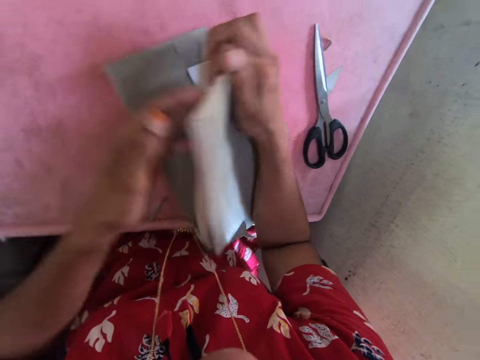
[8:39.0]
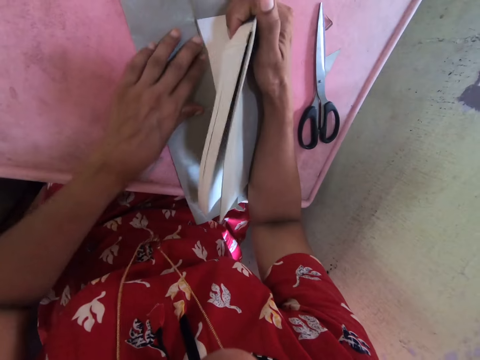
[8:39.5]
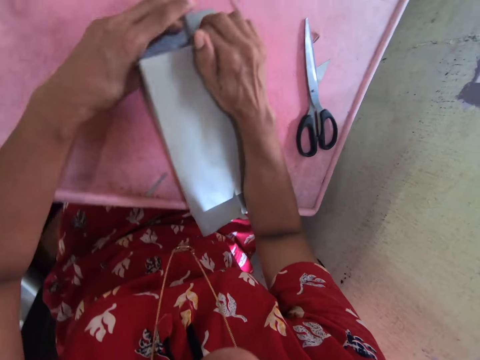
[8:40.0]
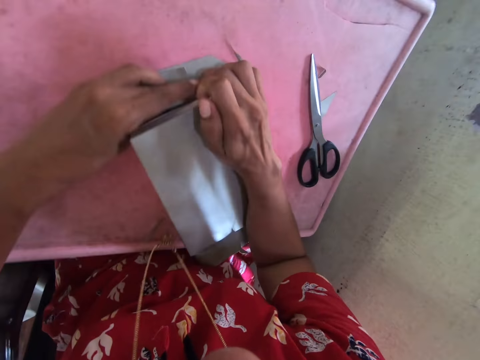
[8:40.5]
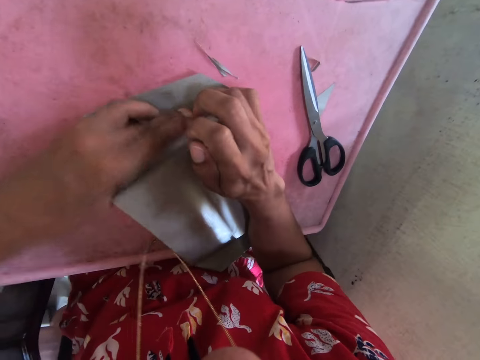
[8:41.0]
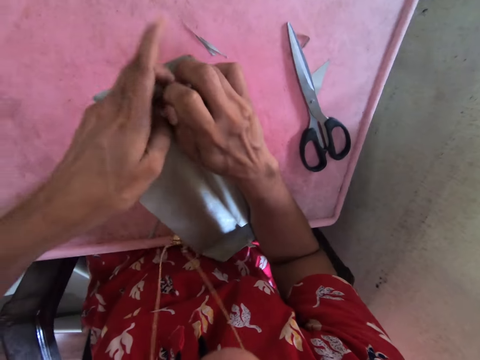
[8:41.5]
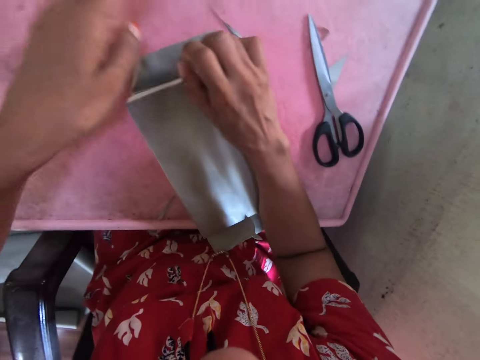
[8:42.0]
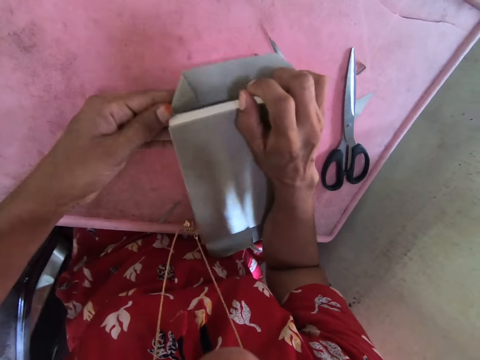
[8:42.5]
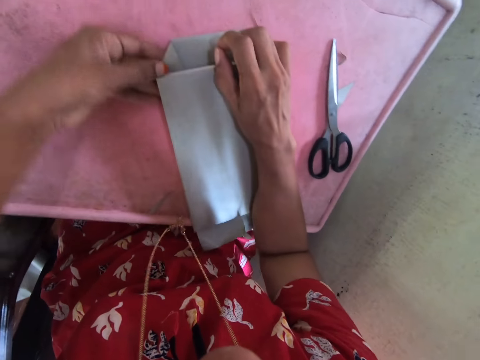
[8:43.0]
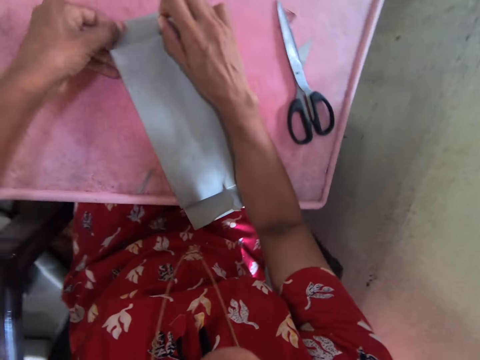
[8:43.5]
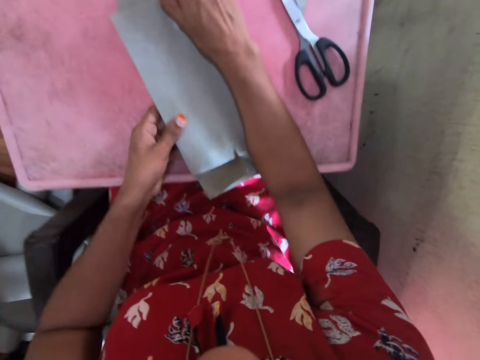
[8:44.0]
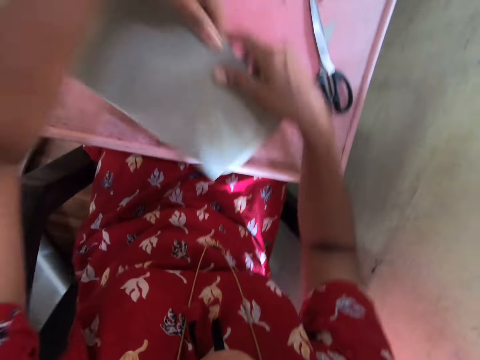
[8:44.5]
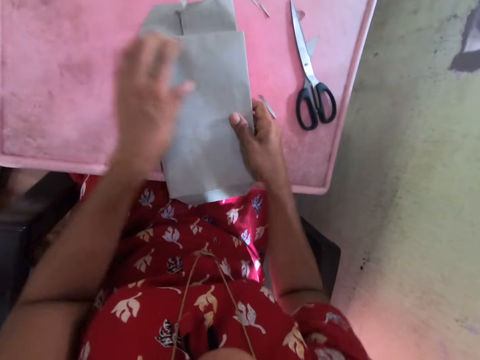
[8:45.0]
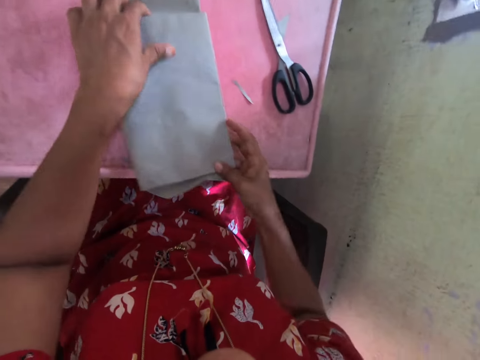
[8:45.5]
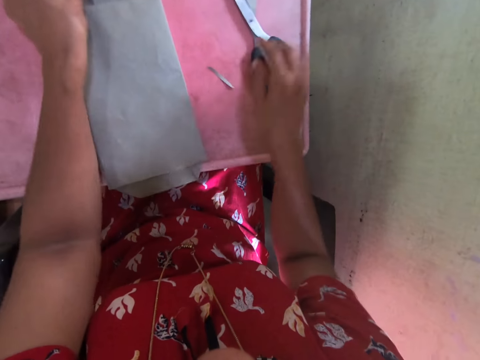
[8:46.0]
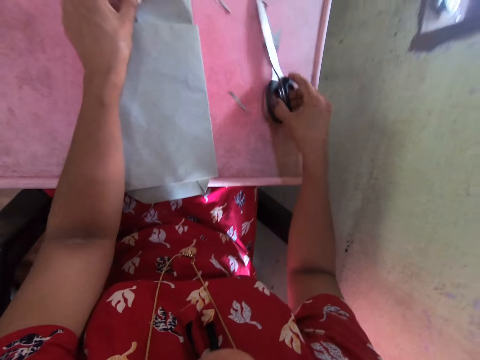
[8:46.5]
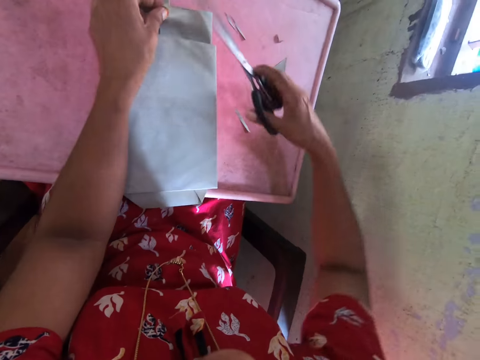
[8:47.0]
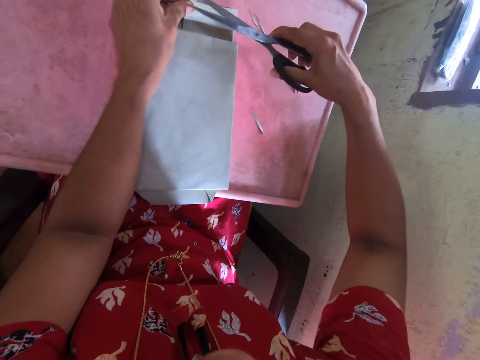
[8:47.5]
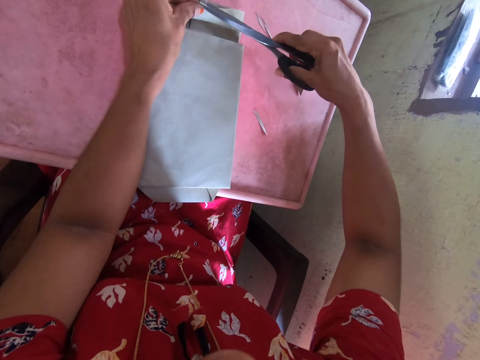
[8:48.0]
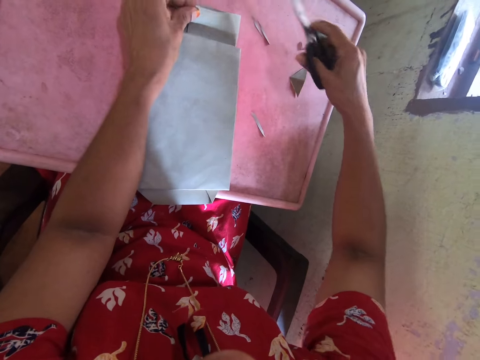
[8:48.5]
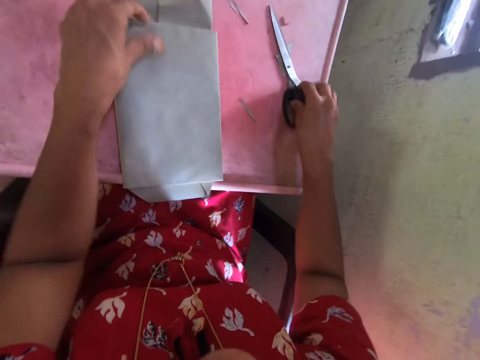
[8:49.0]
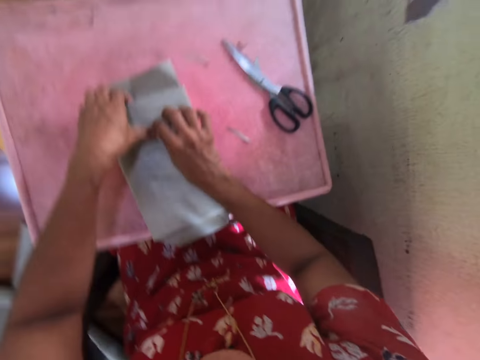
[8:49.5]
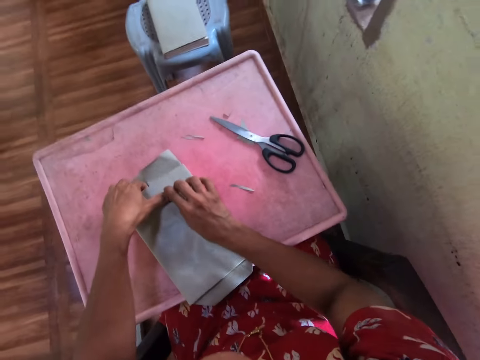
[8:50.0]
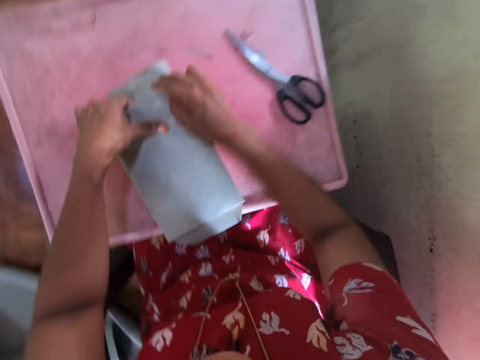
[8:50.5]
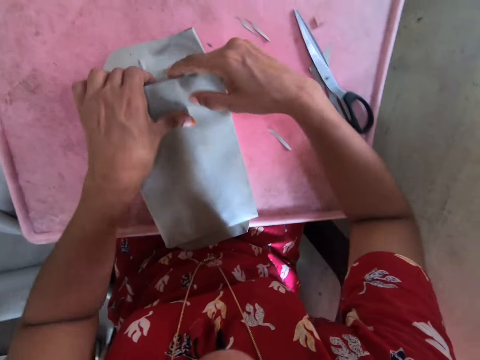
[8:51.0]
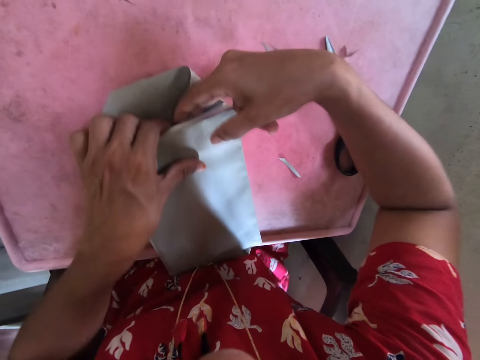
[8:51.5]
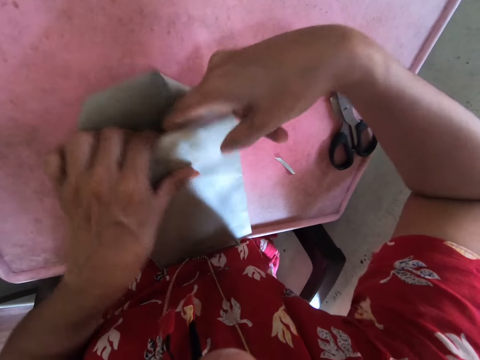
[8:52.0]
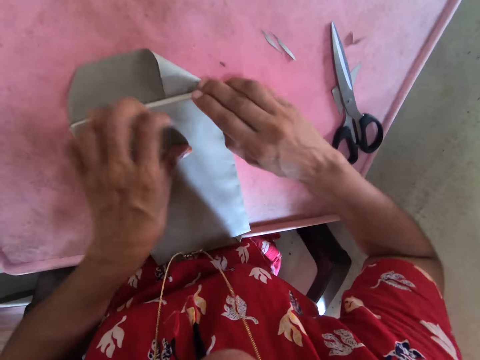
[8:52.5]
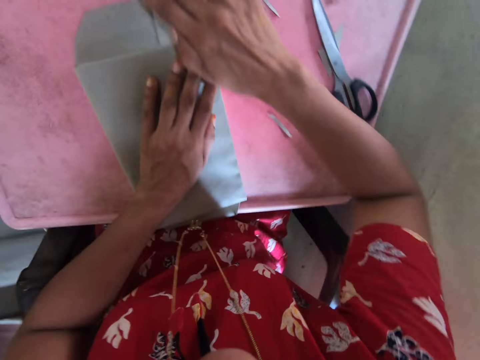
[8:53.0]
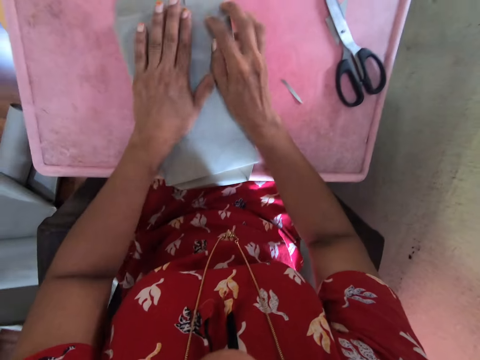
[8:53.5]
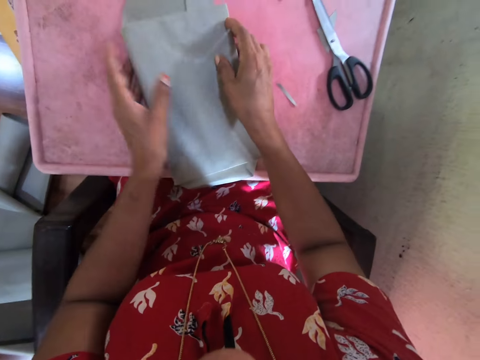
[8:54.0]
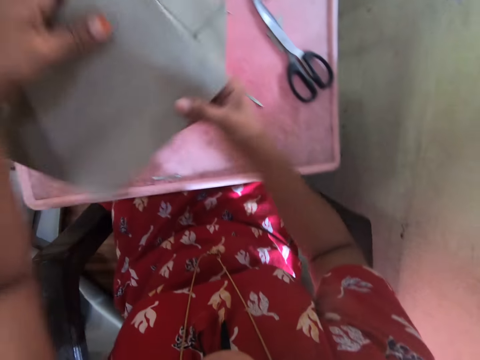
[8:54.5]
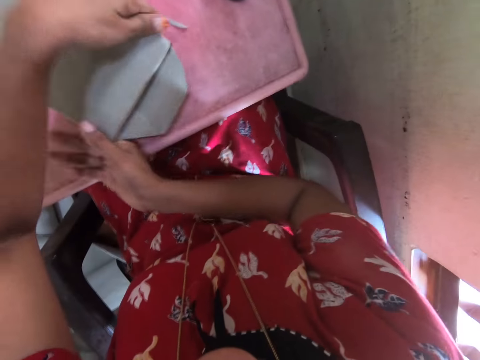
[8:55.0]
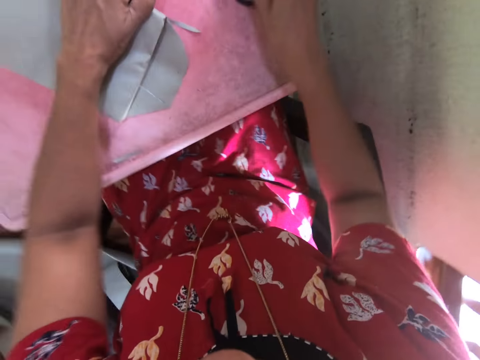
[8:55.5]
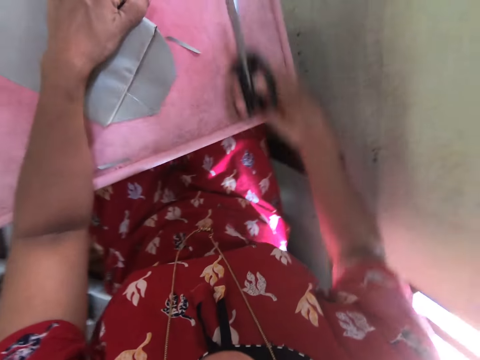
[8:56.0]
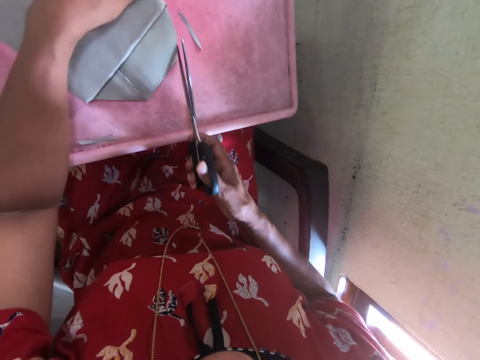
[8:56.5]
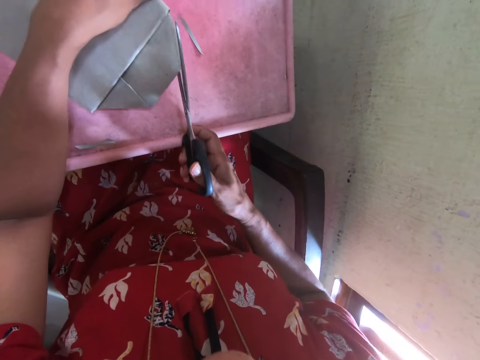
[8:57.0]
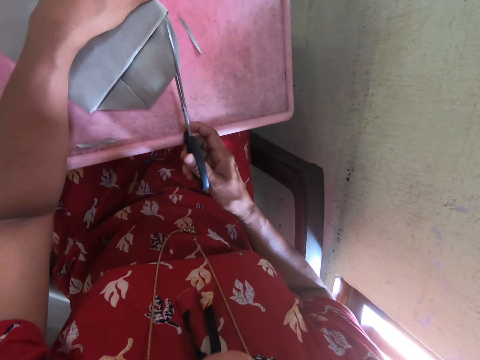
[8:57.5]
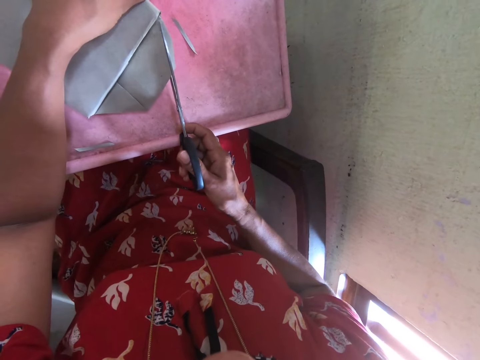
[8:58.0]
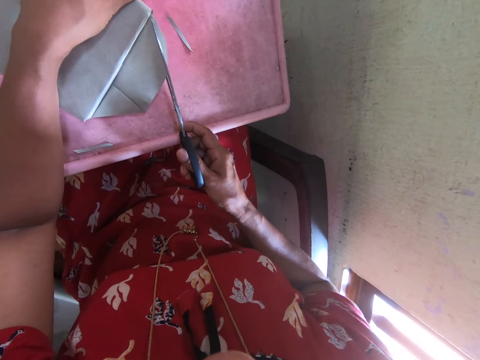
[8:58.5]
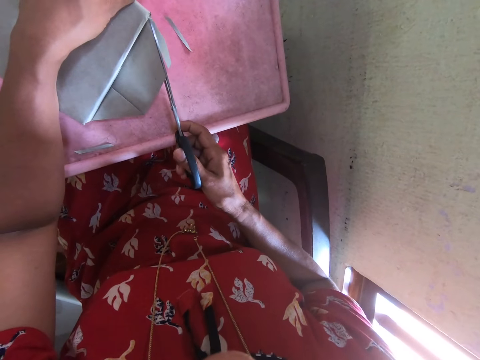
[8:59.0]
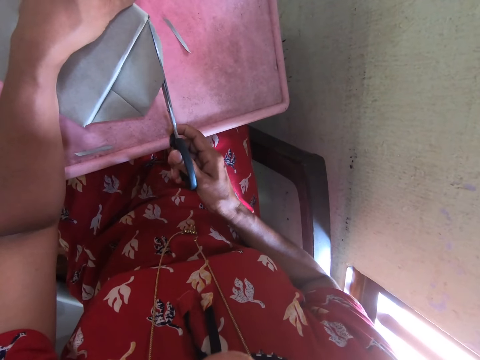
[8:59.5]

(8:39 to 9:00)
The camera wearer opens a book. She picks the book from the table with both hands. She drops the book on the table with both hands. She turns the book. She touches the book on the table with both hands. She picks the pair of scissors from the table with her right hand. She cuts the cardboard paper in her left hand with the pair of scissors in her right hand. She drops the pair of scissors on the table with her right hand. She wraps the book on the table with the cardboard paper in both hands. She folds the paper. She picks the book from the table with both hands. She turns the book. She drops the book on the table with both hands. She picks the pair of scissors from the table with her right hand. She cuts the cardboard paper in her left hand with the pair of scissors in her right hand.

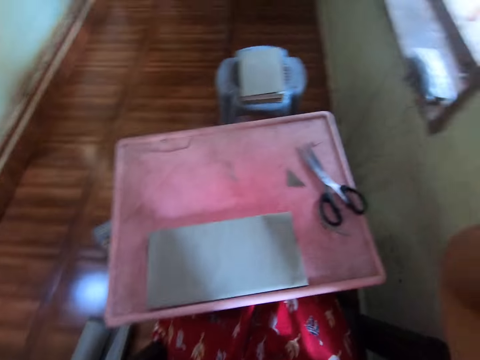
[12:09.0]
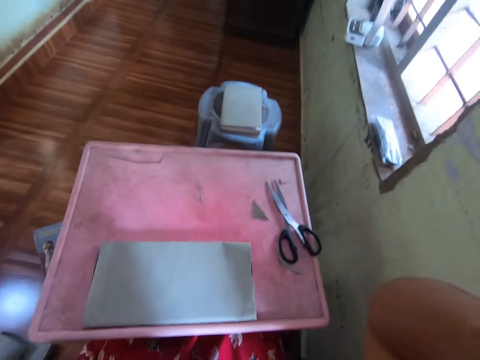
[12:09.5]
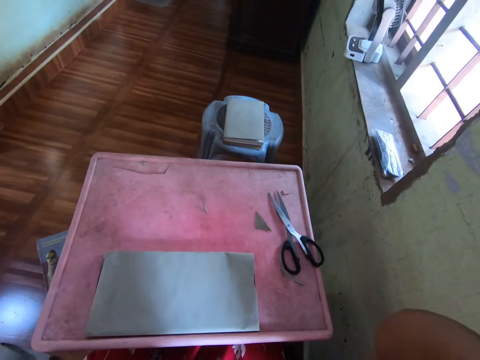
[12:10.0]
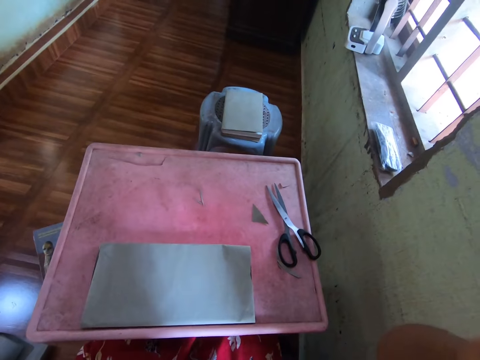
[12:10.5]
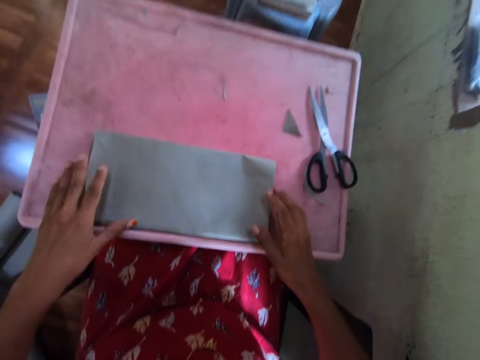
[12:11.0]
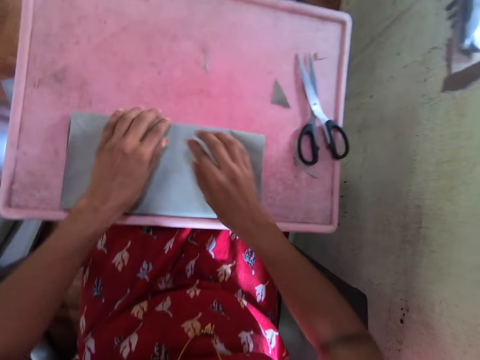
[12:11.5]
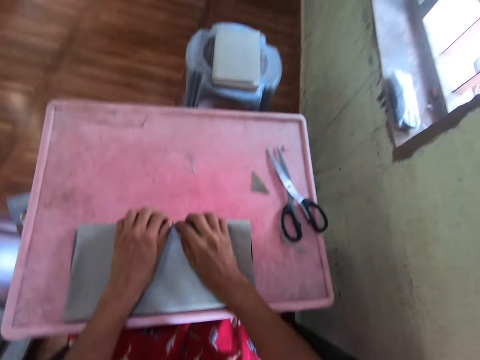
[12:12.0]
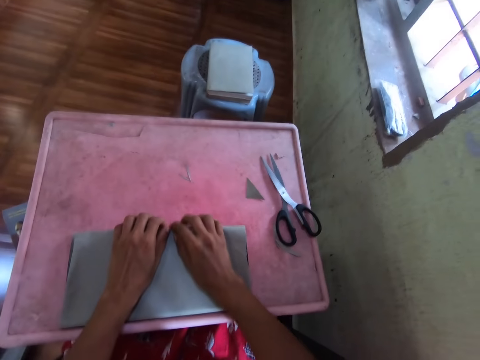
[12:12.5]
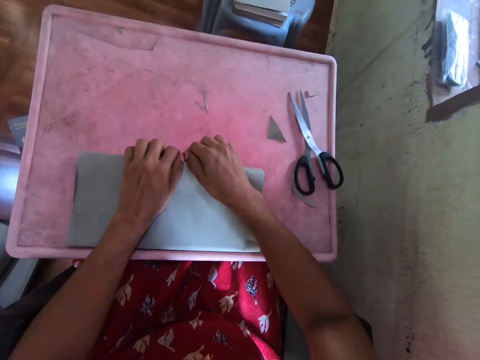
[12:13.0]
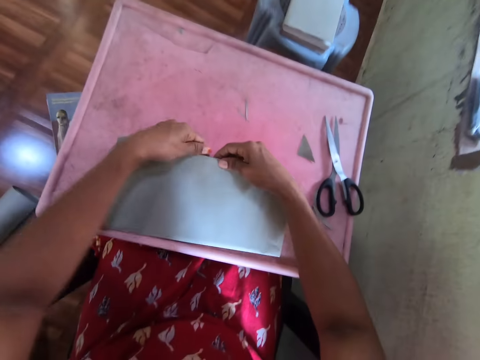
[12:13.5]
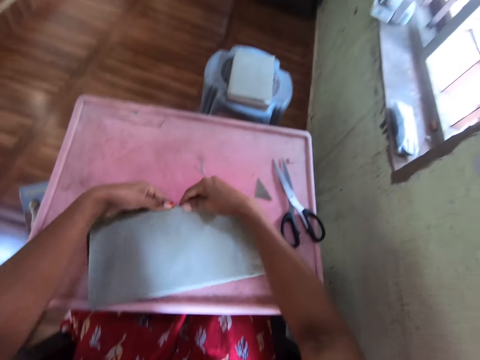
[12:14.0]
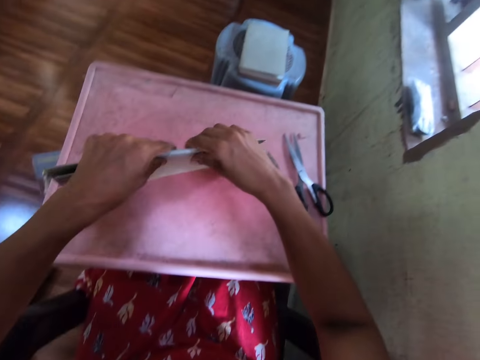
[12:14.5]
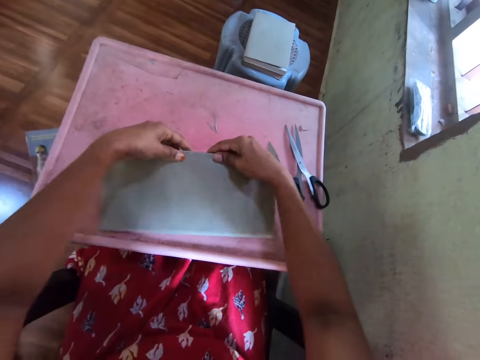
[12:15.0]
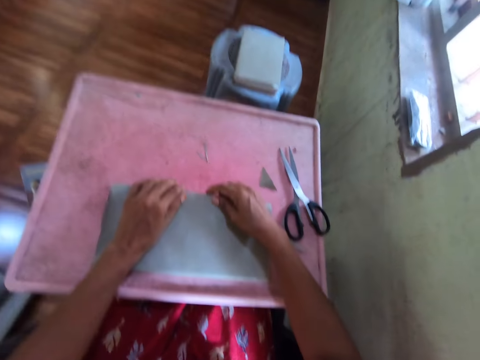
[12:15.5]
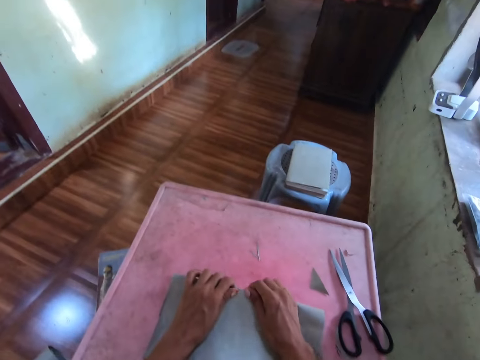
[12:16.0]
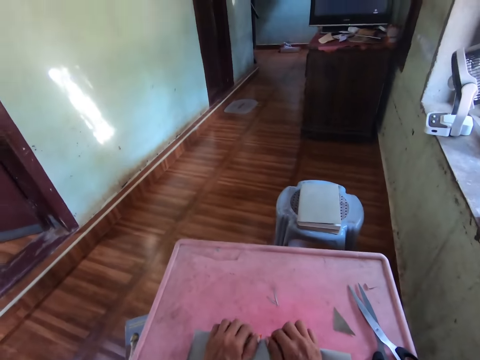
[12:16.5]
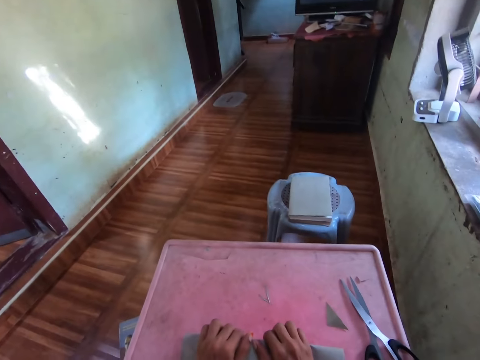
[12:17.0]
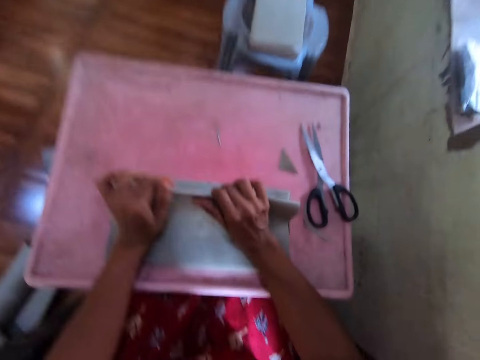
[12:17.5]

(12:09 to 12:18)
The camera wearer touches the paper on the table with both hands. They hold the book. They wrap the book with the paper in both hands. They lift the book, turn the book and place the book on the table.
